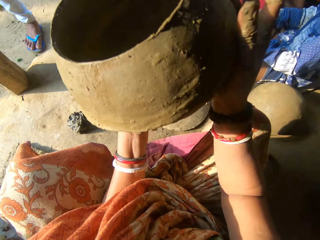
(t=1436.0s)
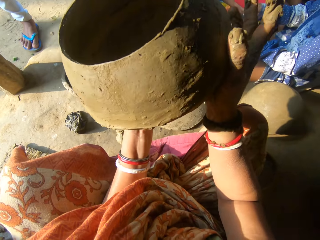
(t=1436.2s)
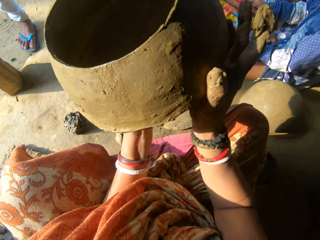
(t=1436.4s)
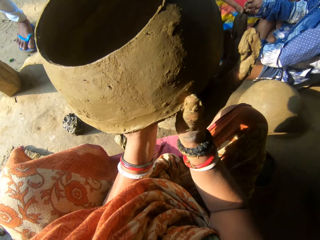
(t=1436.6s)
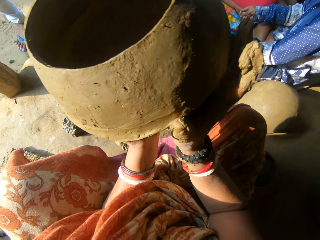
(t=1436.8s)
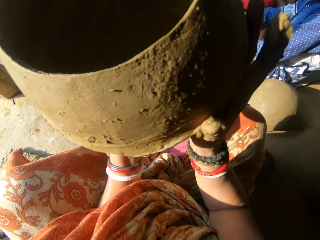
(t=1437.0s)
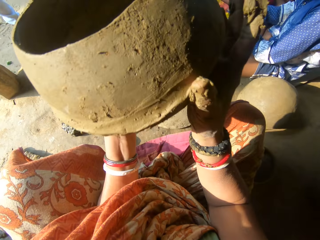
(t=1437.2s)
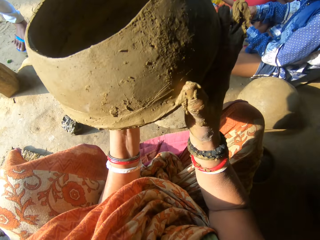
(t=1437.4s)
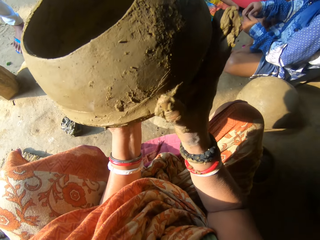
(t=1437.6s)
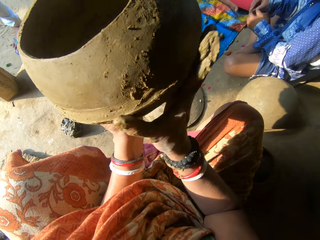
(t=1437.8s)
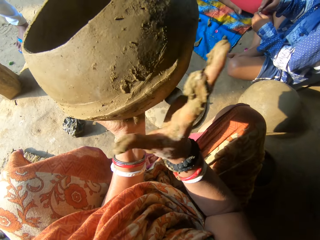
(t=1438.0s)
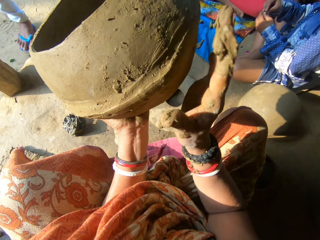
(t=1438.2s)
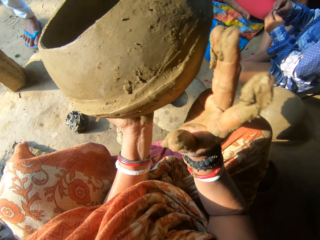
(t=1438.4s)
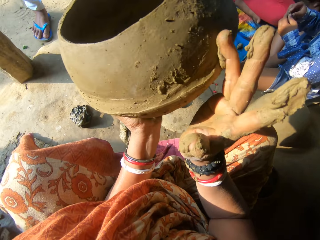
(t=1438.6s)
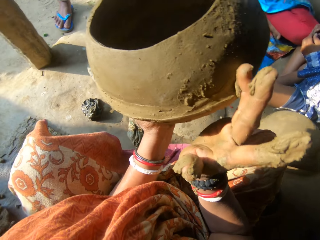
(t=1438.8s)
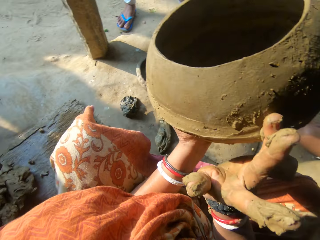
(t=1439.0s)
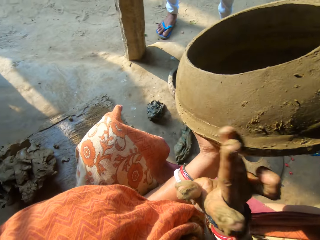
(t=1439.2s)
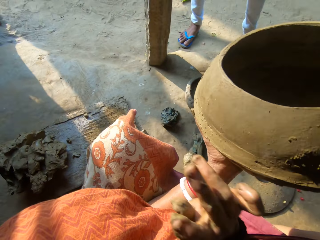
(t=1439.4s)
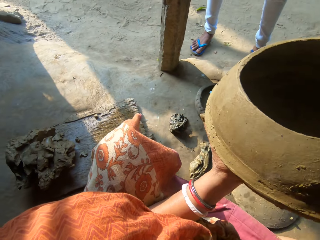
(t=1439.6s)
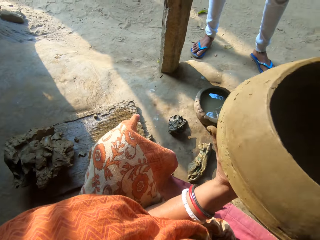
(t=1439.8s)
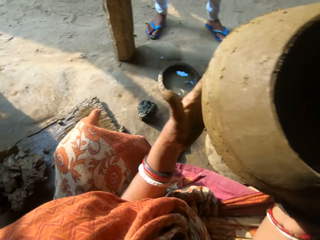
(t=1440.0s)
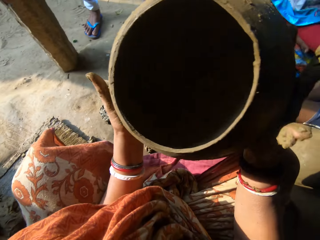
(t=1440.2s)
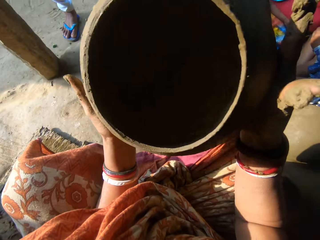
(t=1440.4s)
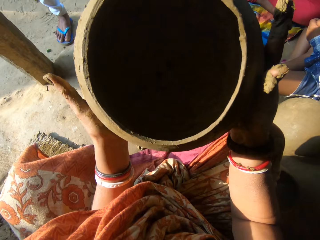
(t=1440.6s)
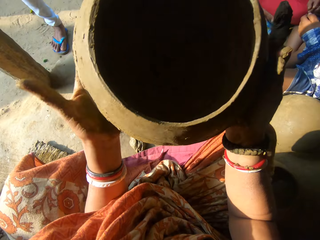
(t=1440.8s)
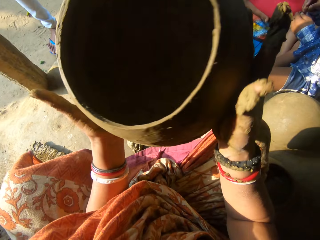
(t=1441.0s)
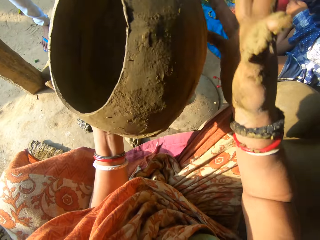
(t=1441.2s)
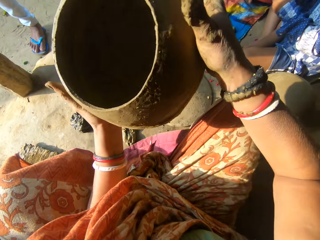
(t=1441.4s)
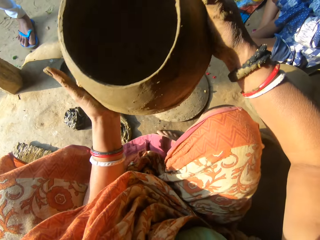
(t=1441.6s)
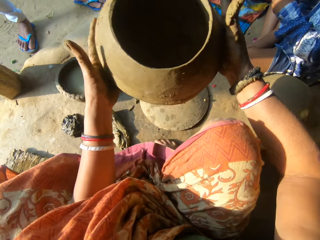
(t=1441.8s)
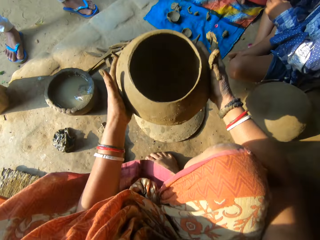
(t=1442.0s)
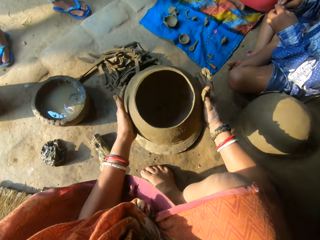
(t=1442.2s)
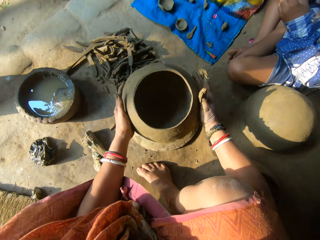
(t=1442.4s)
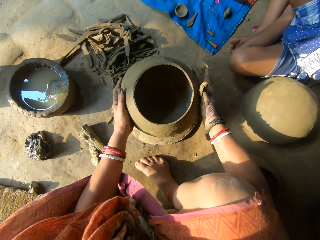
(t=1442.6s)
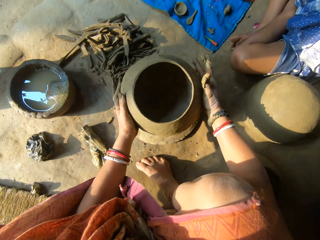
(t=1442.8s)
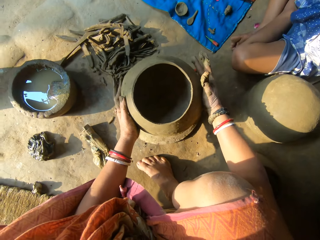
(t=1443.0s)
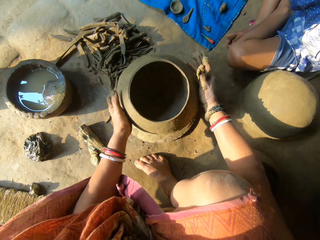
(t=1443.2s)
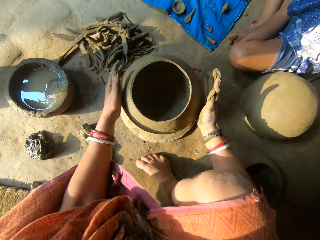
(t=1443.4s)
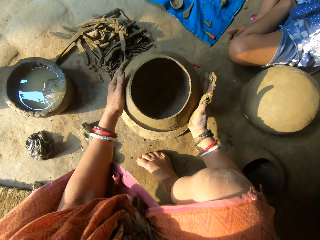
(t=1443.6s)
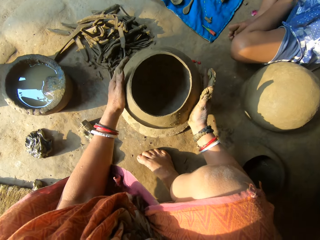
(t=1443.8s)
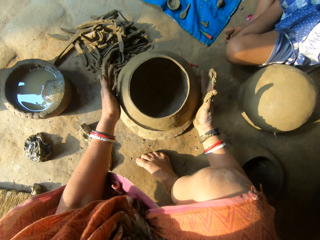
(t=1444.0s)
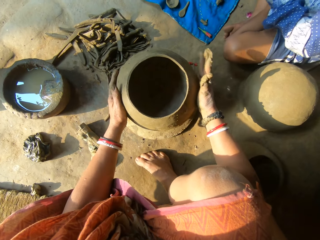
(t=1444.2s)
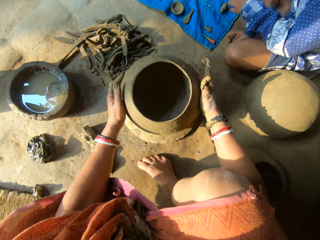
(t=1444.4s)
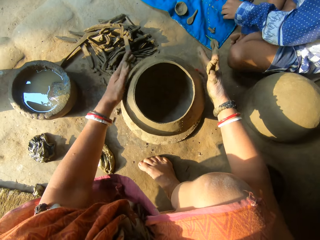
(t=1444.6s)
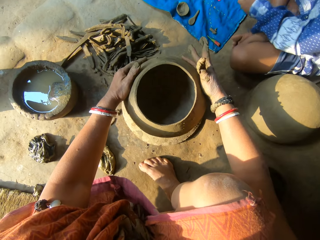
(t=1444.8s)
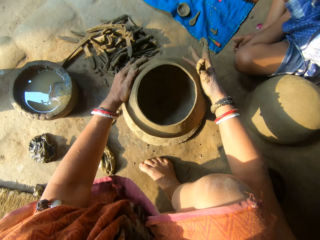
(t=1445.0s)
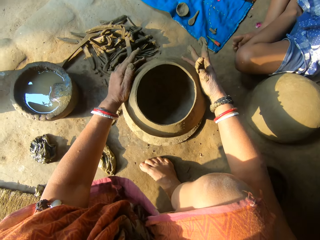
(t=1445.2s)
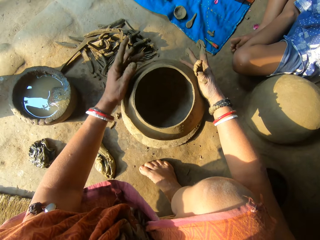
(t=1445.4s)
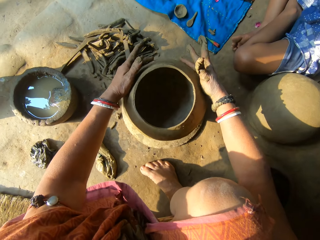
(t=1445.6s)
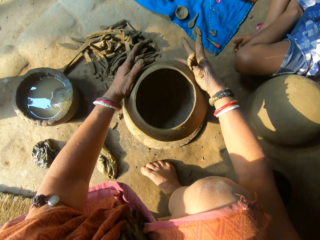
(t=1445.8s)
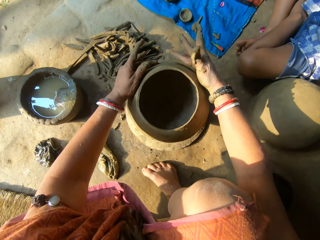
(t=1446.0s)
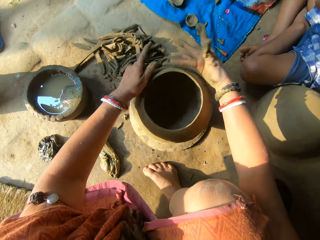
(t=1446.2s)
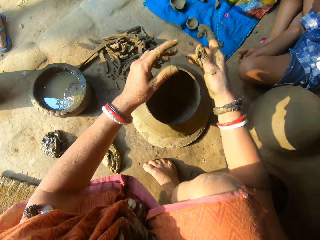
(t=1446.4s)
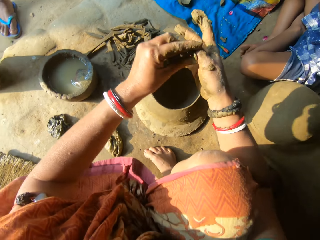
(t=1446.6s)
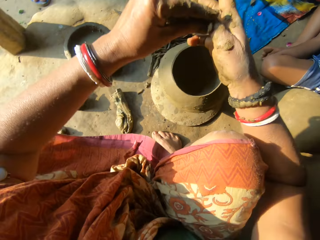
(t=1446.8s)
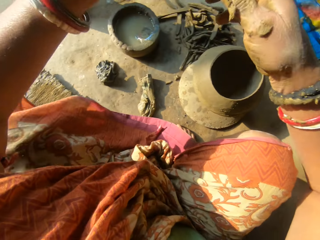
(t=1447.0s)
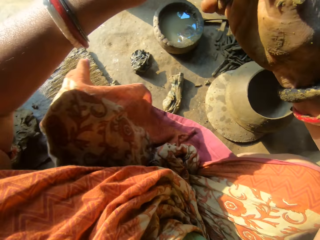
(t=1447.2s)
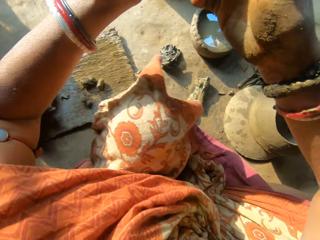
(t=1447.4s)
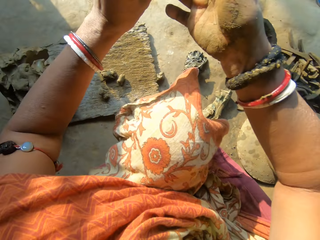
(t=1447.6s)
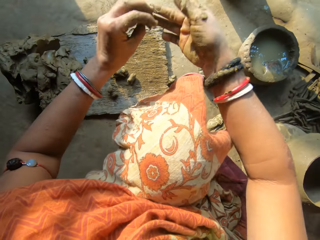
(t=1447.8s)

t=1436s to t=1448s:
The camera wearer adjusts the clay pot on the hand. They remove excess clay in the clay pot. They turn around. They stare at the clay pot. They drop the ceramic clay on the lid on the floor with both hands. They press the clay pot. They adjust the ceramic clay with both hands. A boy picks clay. The camera wearer picks clay with the left hand.

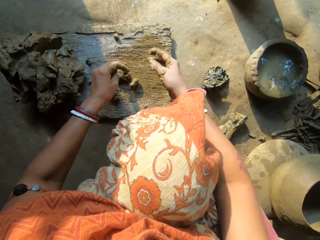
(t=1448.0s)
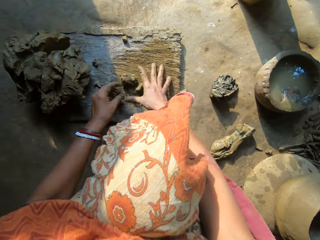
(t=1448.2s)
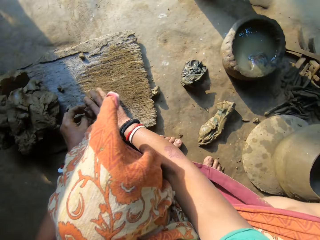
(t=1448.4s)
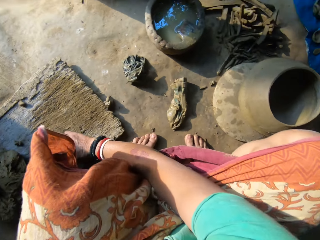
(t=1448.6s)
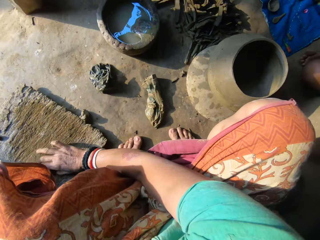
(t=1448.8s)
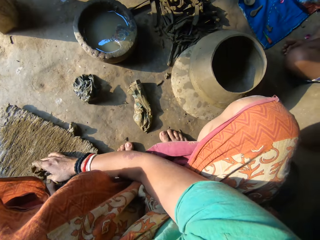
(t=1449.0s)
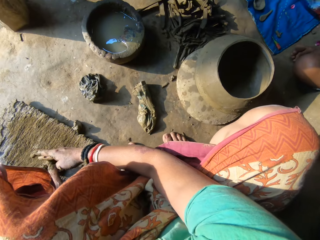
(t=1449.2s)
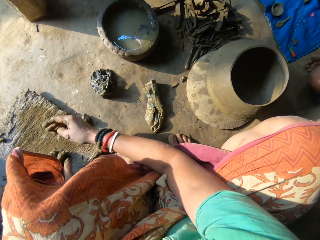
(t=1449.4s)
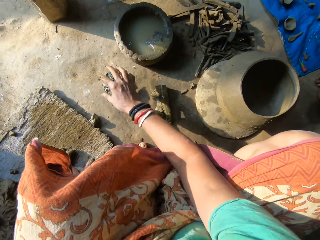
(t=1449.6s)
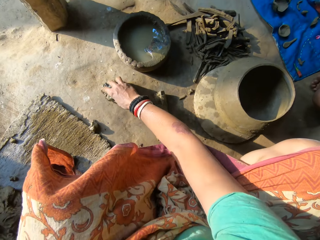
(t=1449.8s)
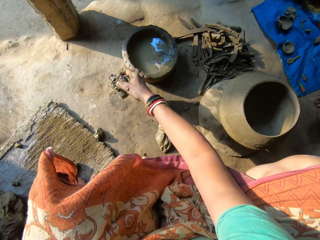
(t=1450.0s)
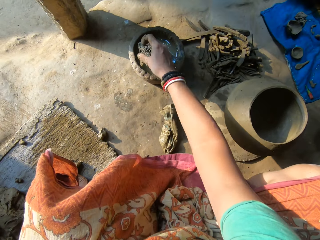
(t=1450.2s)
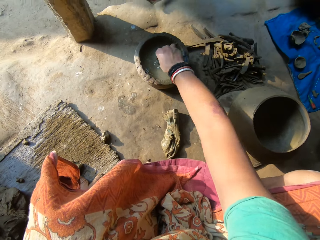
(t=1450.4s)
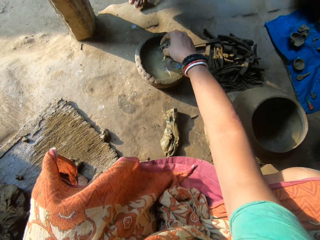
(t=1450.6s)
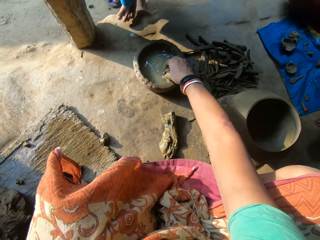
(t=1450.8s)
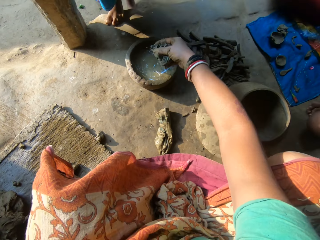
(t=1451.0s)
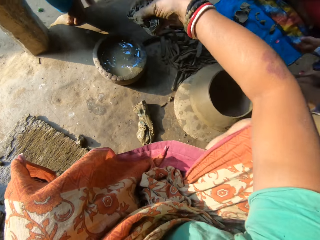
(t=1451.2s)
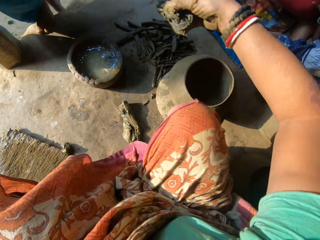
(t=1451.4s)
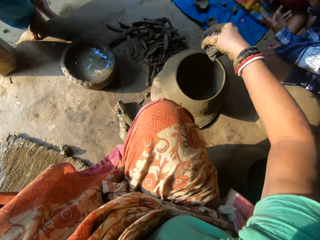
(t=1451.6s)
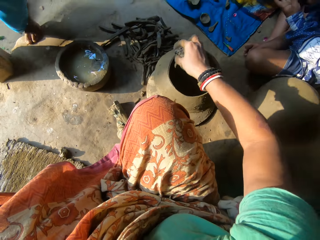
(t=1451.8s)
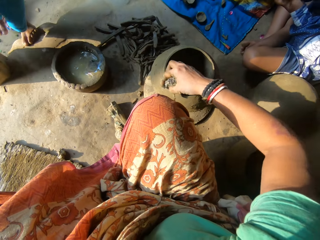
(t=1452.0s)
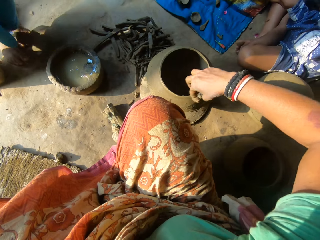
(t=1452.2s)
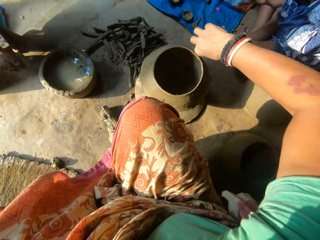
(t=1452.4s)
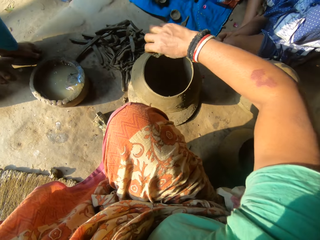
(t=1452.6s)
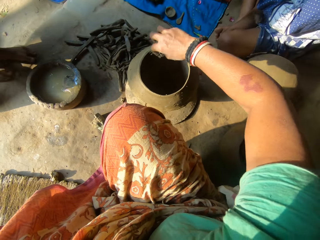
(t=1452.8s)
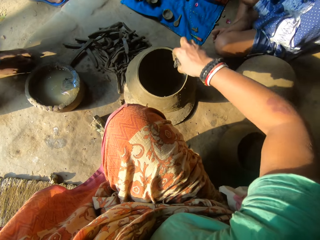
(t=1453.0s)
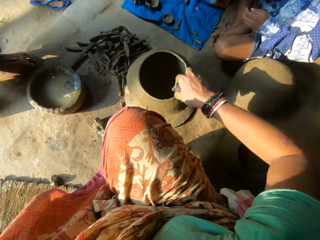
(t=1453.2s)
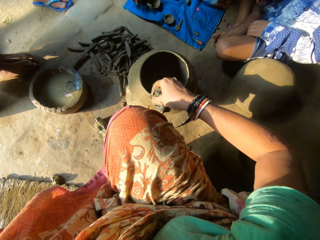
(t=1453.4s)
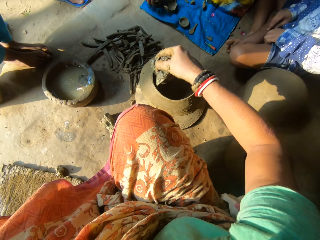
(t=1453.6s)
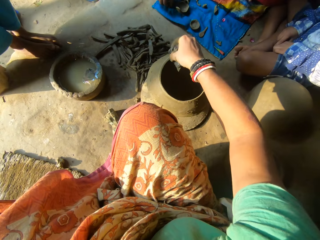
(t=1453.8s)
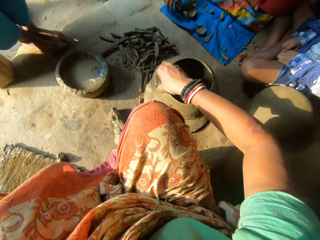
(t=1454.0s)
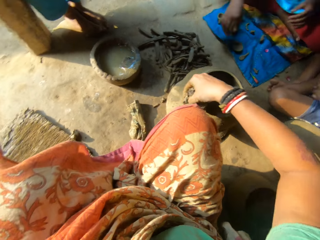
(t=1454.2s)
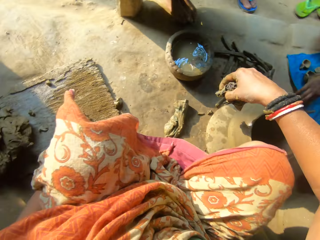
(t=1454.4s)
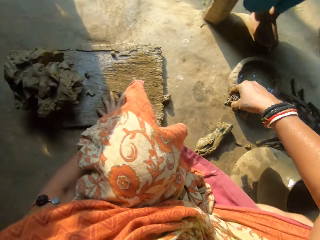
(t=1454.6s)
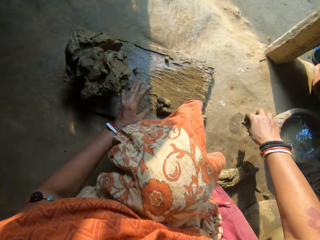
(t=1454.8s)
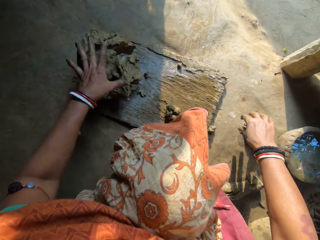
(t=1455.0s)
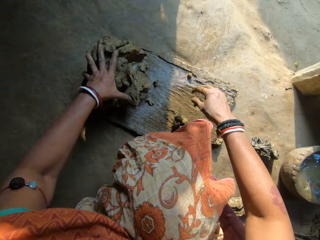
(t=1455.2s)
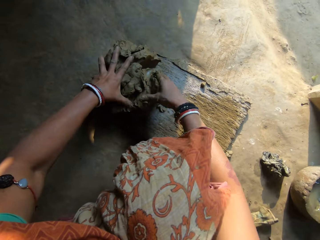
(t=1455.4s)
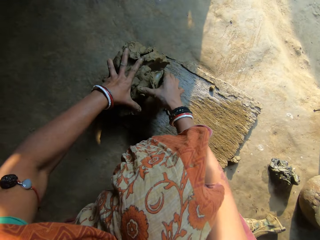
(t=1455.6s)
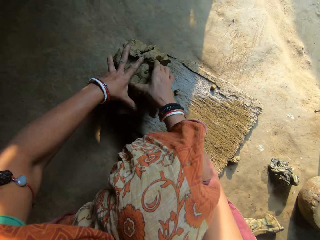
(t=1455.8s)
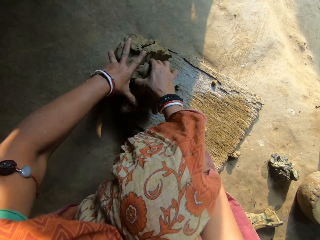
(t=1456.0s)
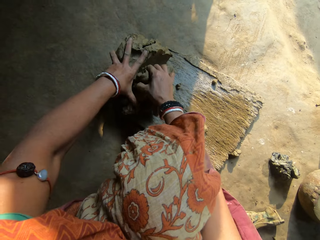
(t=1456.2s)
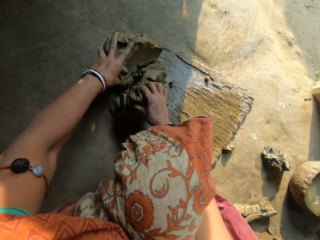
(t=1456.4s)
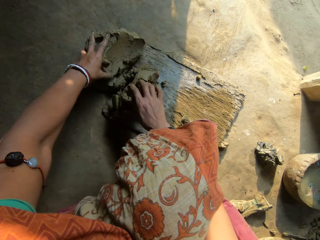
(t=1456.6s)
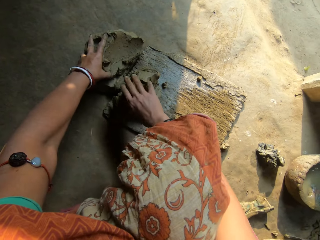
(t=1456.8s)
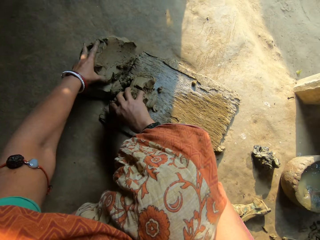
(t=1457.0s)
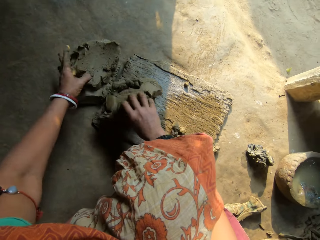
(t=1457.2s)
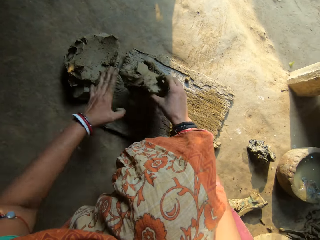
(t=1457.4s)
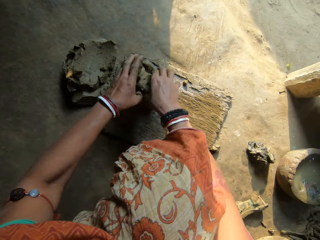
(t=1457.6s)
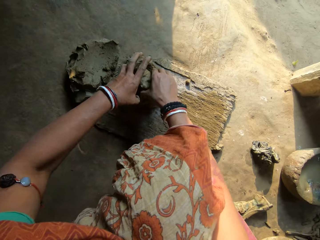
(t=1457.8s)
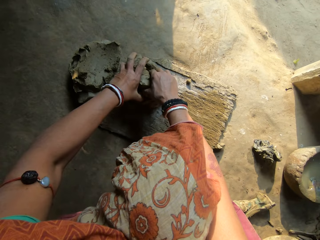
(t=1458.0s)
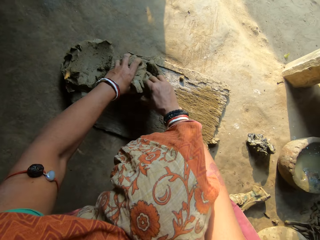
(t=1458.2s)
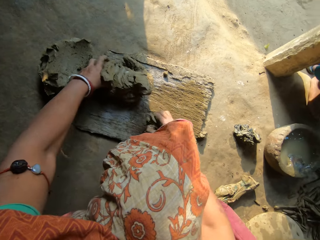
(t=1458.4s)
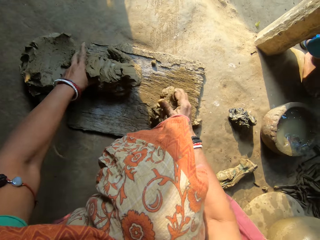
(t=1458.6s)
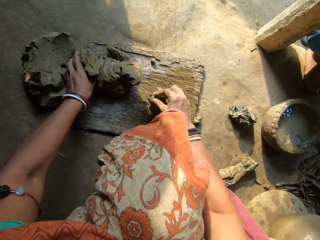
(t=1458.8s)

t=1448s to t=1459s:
The camera wearer mixes clays on the board. She gathers clay on the wood with her right hand. She picks up a napkin or cloth on the floor with her right hand. She dips the napkin in her right hand in the water. She shakes the cloth. A person walks towards the bowl with the water. The camera wearer cleans the edge of the ceramic clay with the napkin in her right hand. A boy moves his hands. The person stands in front of another person. The camera wearer turns around. She drops the napkin in her right hand on the floor. She holds the clay, places her left hand on the clay on the wood. She cuts out clay from the clay on the wood with her right hand. She holds the clay. She cuts out clay from the clay on the wood with her right hand again.
